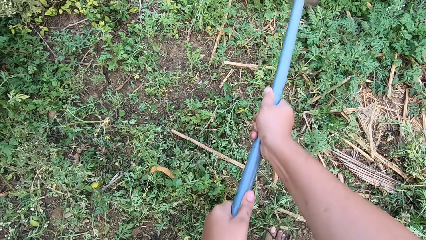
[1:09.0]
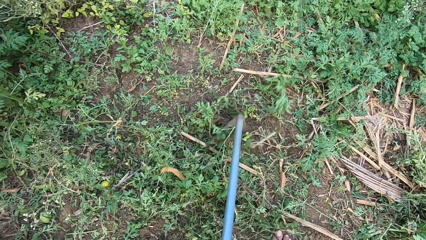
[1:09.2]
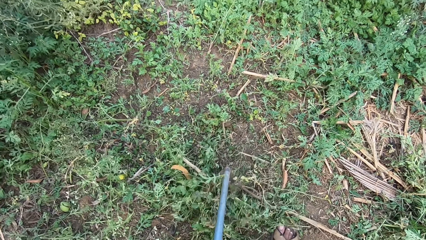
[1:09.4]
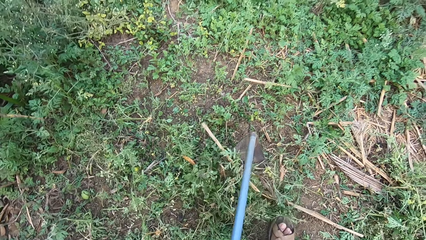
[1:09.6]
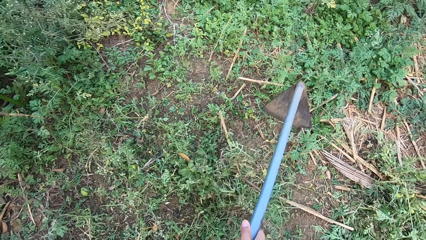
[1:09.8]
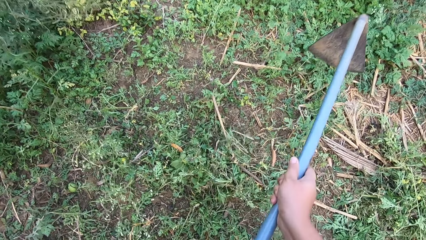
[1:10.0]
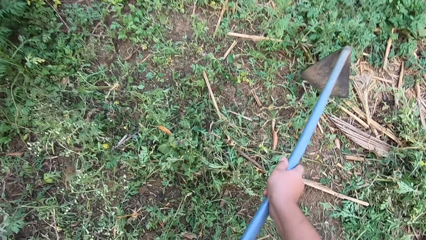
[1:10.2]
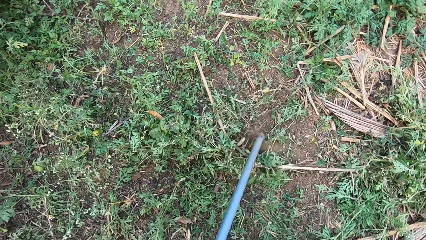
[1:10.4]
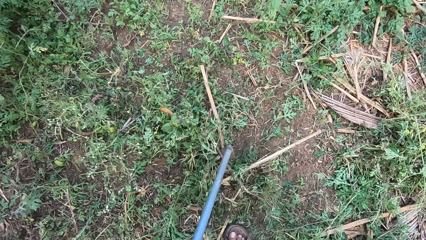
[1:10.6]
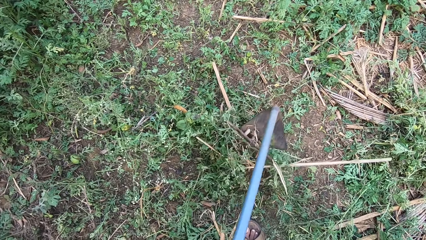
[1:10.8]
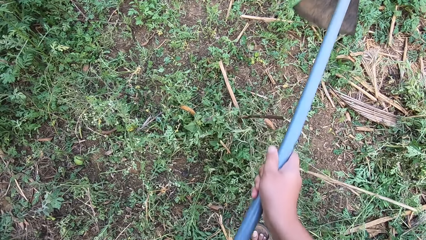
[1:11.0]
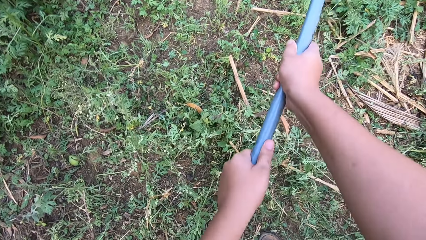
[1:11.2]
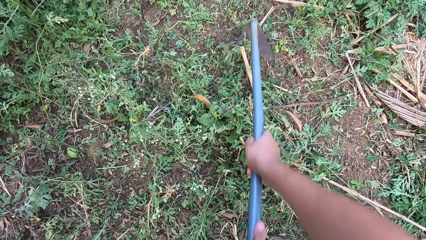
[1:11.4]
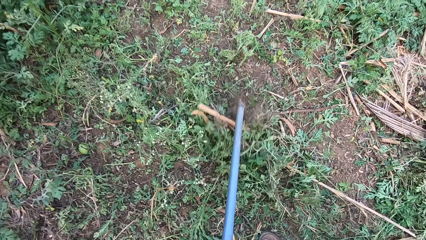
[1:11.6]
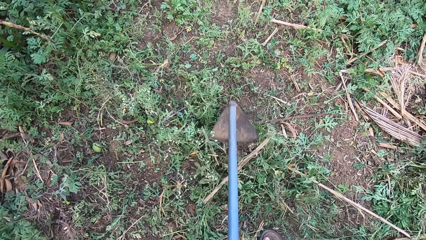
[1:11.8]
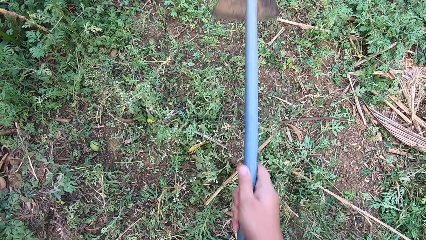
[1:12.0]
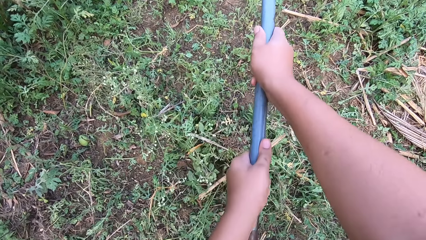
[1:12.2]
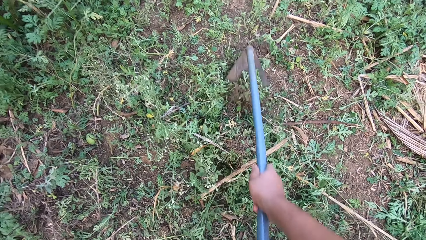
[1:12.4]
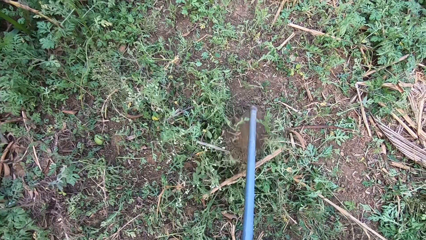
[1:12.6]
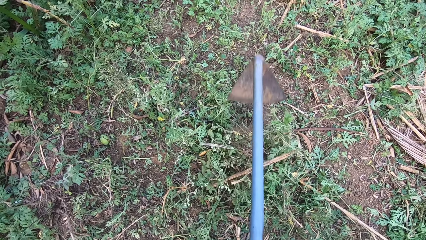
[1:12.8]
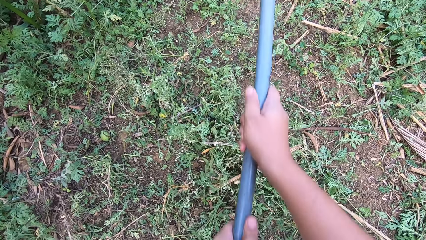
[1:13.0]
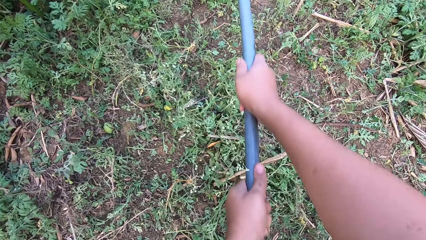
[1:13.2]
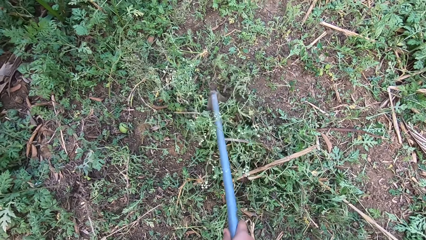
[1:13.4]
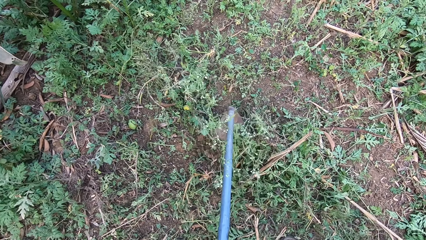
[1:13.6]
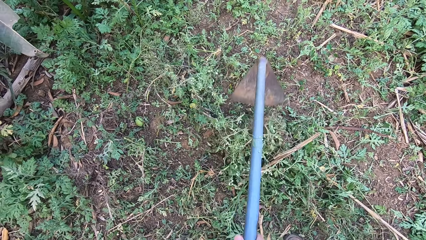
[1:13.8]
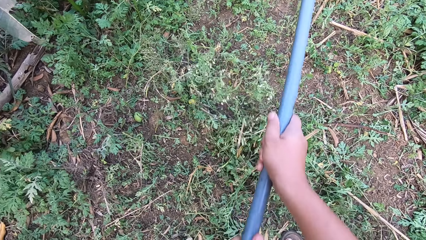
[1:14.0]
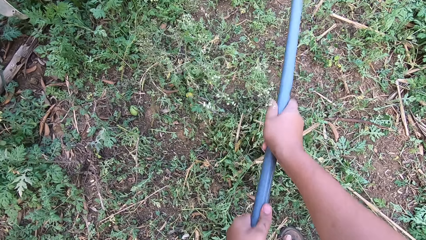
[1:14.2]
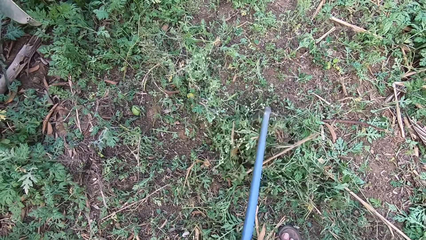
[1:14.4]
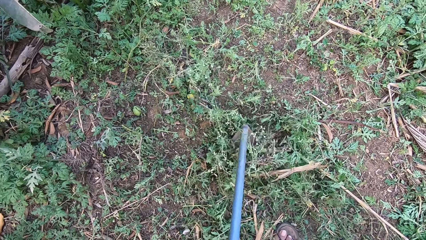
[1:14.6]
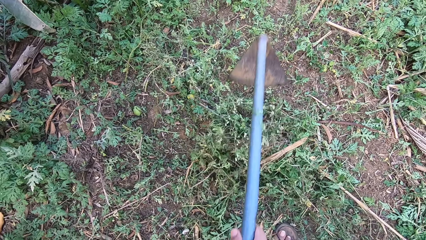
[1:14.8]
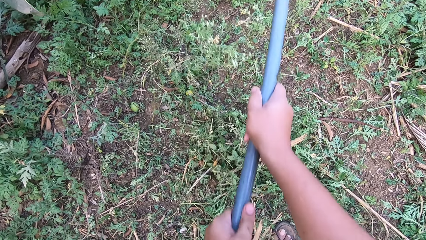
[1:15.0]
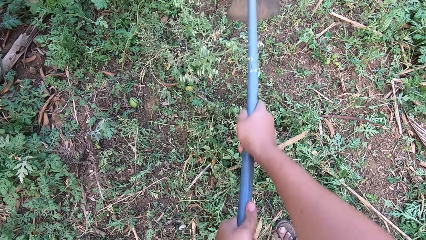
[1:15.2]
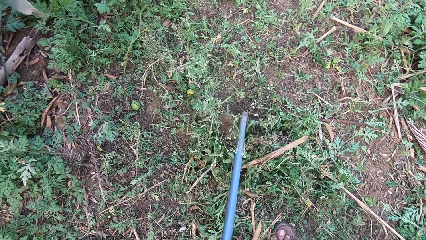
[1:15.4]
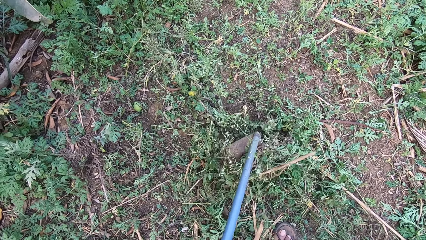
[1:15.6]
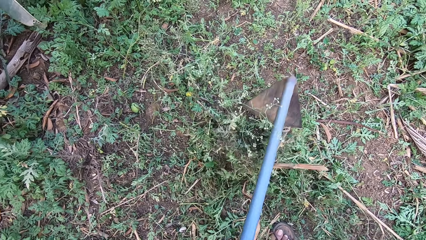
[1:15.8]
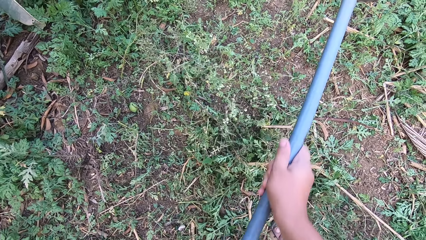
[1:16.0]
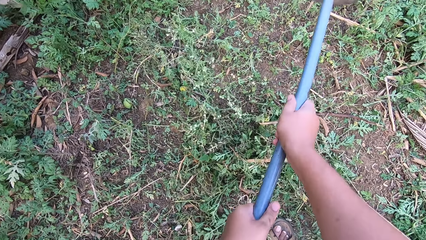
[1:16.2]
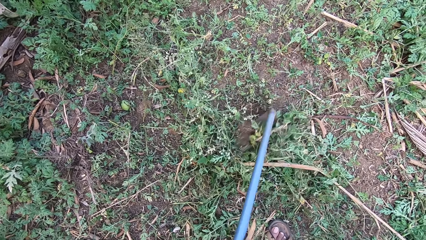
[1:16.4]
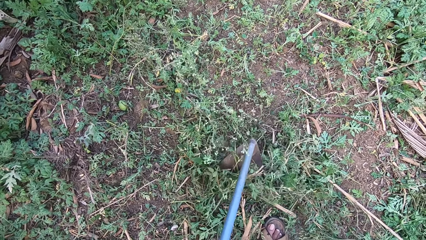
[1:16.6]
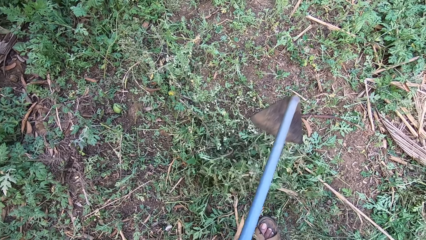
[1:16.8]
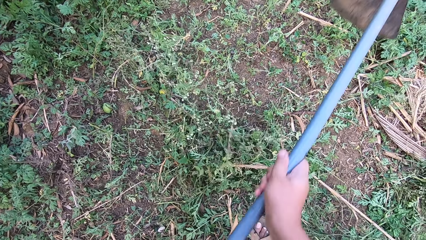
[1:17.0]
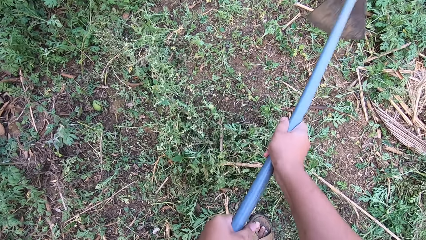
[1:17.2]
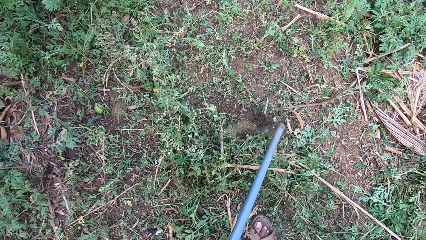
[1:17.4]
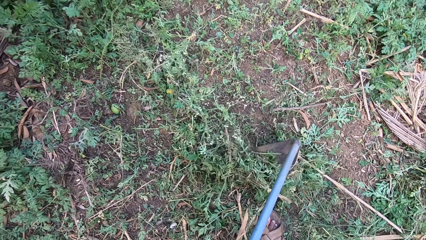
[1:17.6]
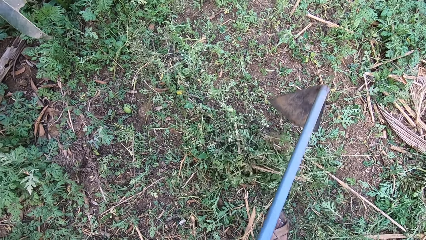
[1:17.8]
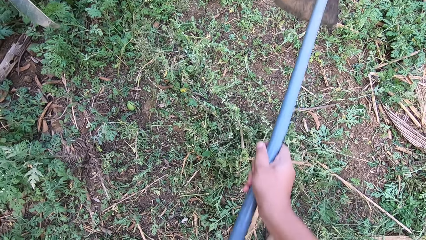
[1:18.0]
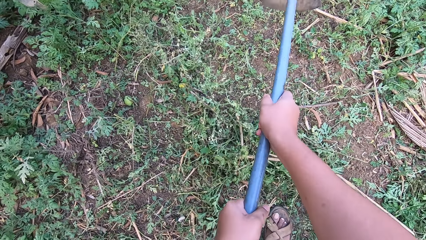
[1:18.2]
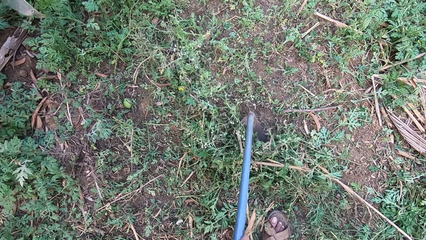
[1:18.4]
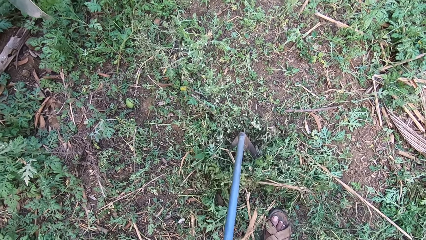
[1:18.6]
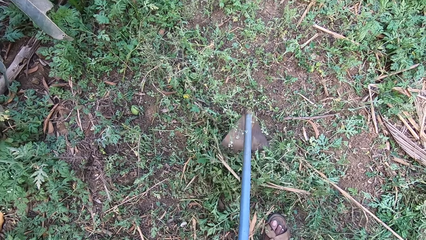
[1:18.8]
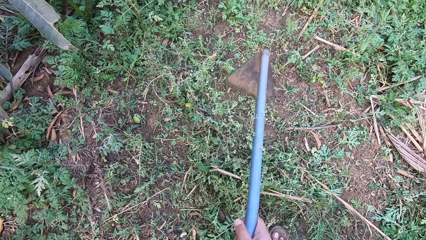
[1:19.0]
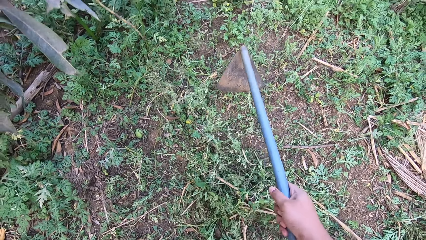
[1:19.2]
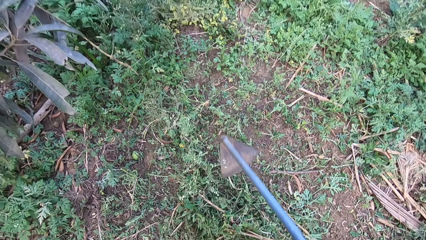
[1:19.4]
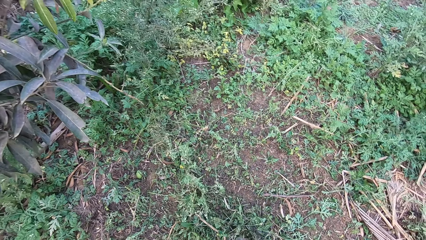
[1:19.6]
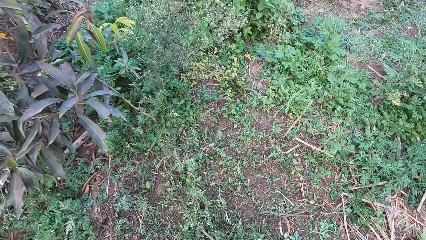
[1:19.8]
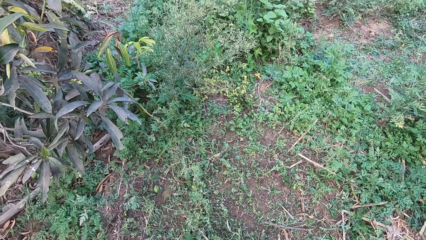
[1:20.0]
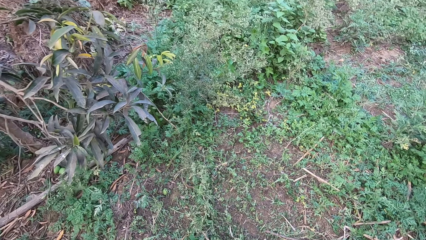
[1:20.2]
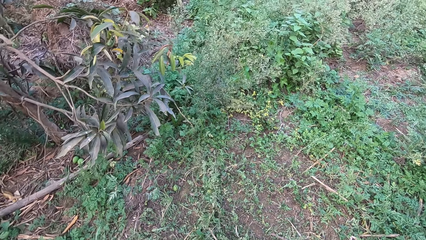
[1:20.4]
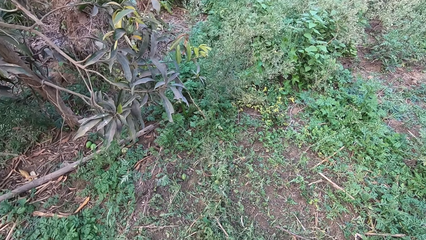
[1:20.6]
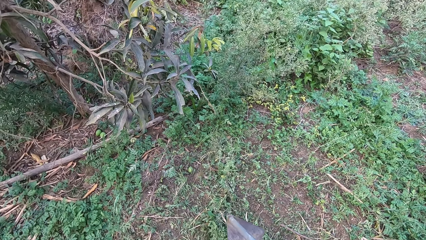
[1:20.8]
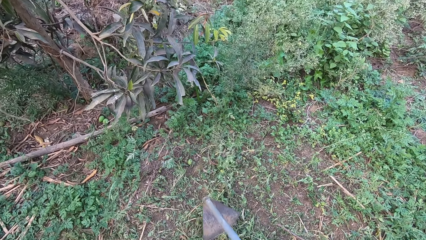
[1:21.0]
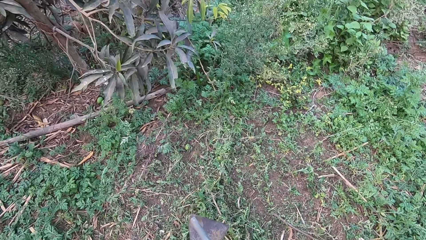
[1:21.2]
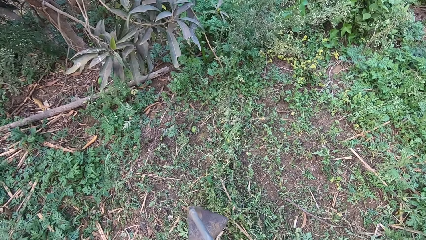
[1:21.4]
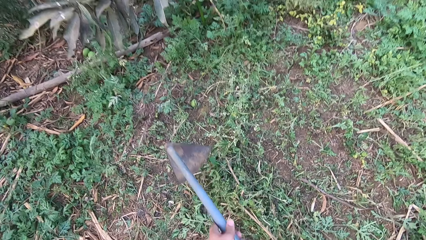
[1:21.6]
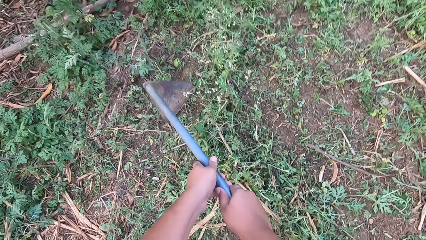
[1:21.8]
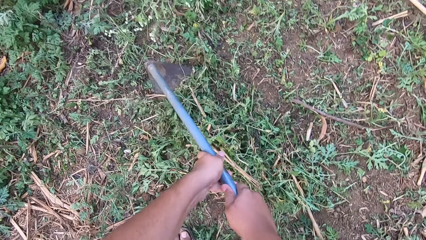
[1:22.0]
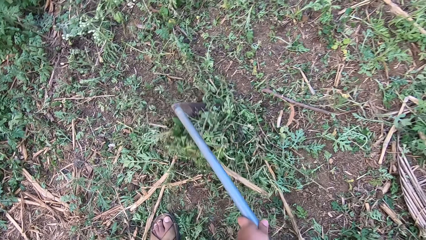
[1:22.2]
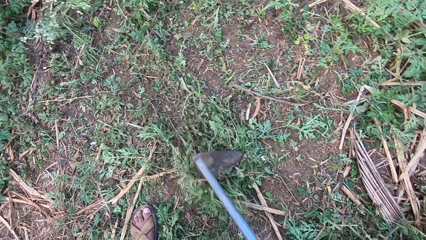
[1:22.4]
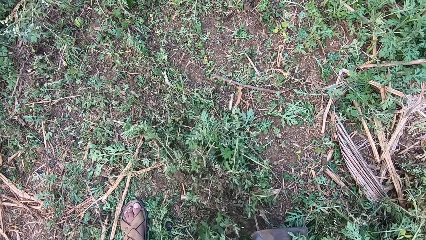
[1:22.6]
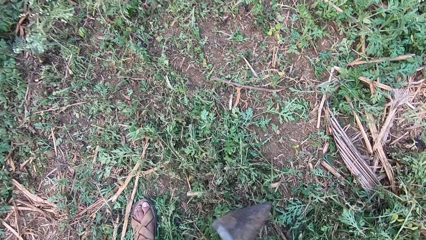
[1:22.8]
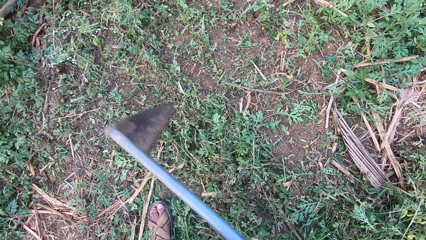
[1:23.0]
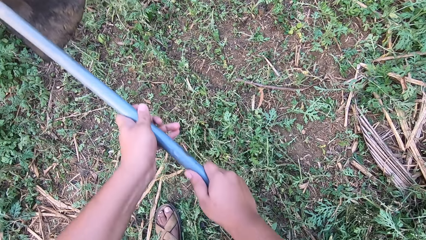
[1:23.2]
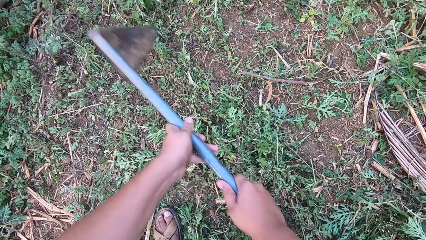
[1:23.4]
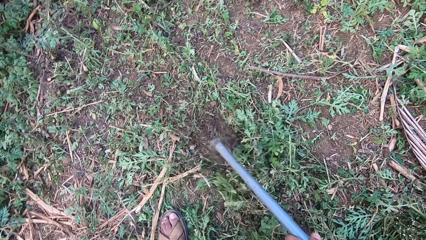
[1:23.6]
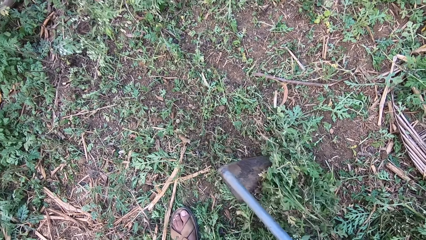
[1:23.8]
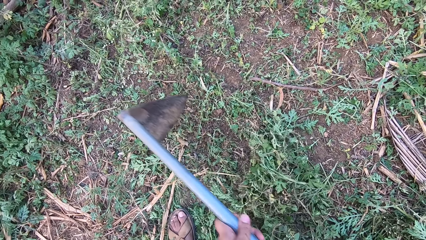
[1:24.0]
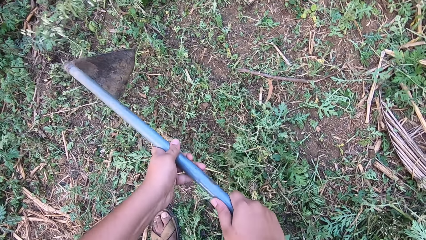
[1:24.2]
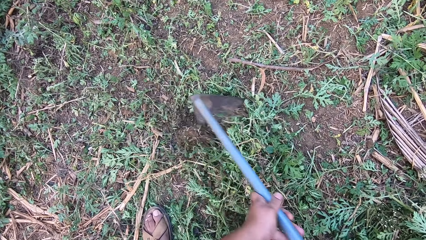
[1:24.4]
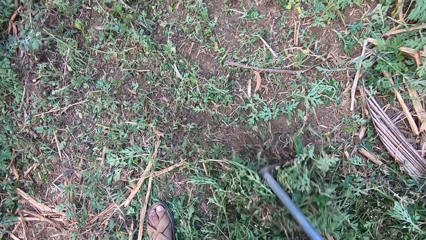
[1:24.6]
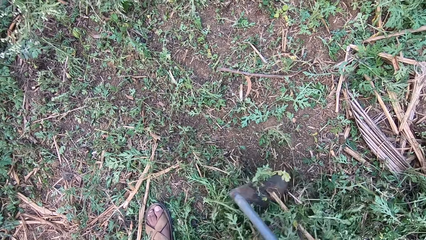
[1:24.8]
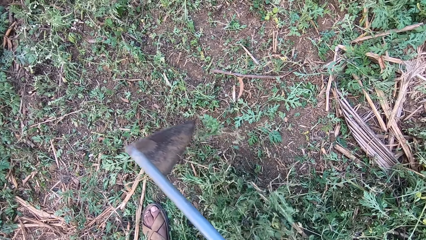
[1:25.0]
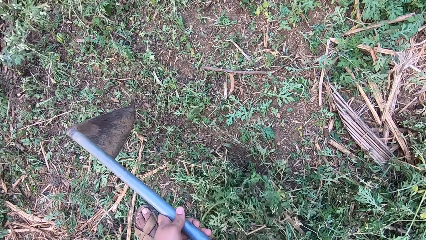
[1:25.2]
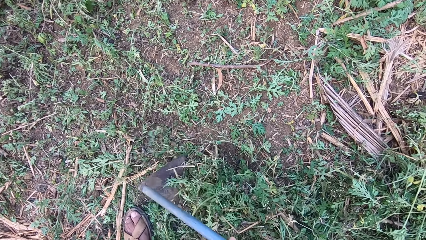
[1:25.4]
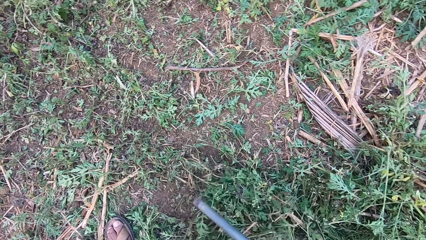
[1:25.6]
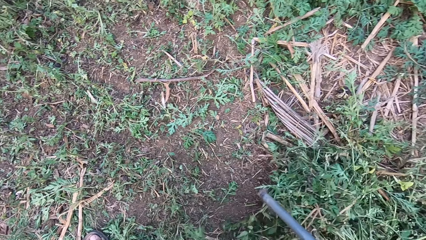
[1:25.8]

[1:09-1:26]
The camera wearer looks around. They gather the weed.
